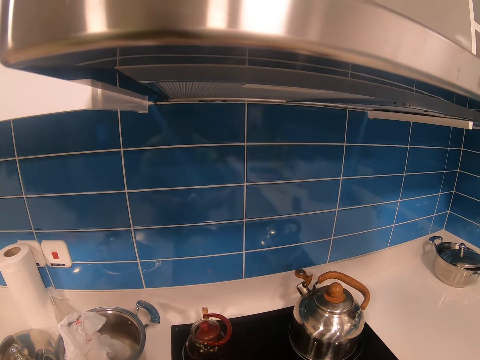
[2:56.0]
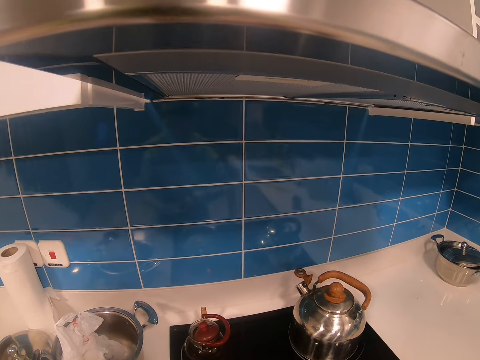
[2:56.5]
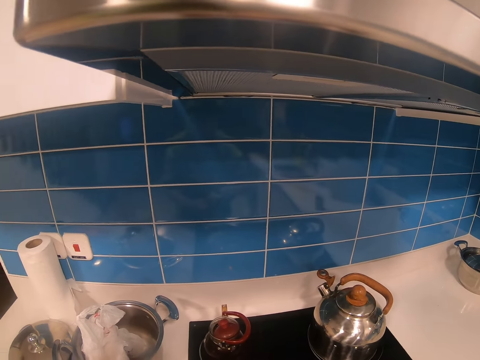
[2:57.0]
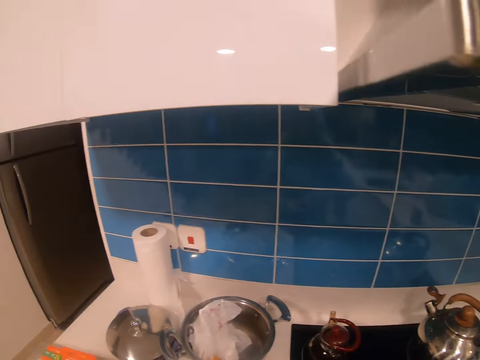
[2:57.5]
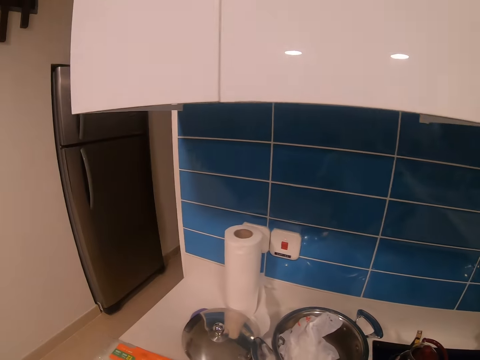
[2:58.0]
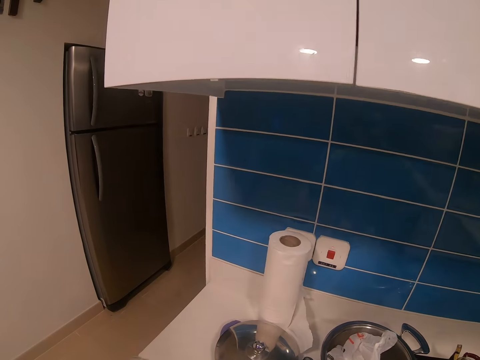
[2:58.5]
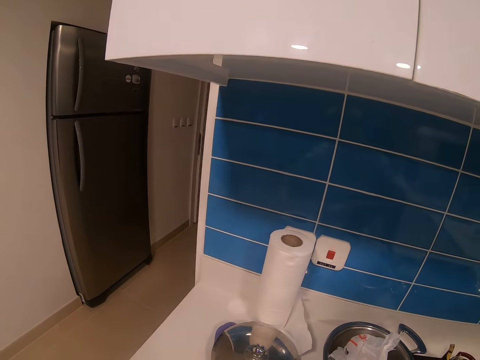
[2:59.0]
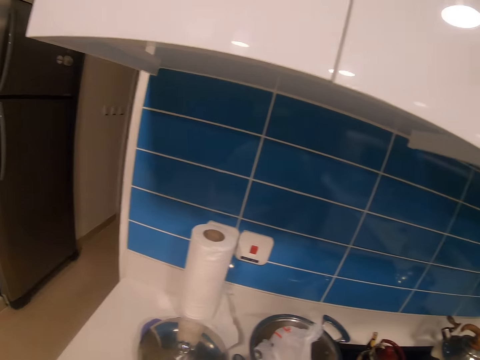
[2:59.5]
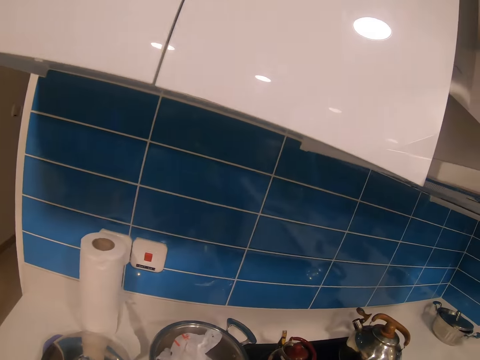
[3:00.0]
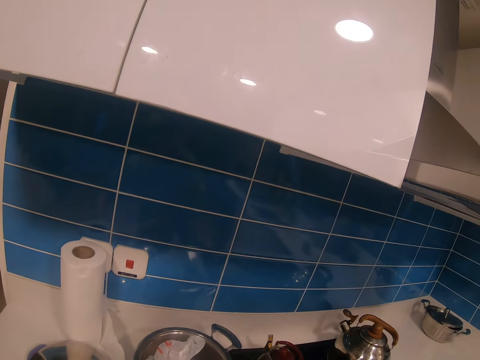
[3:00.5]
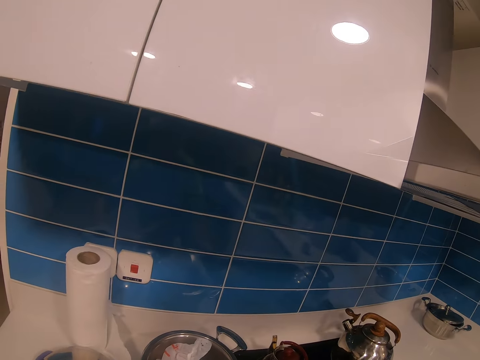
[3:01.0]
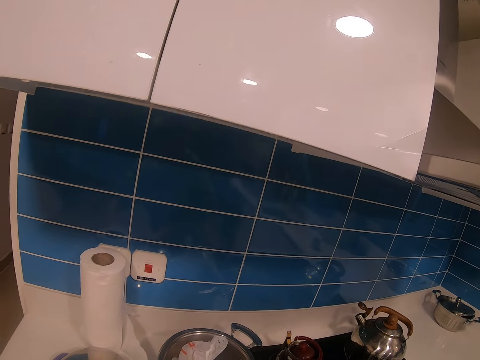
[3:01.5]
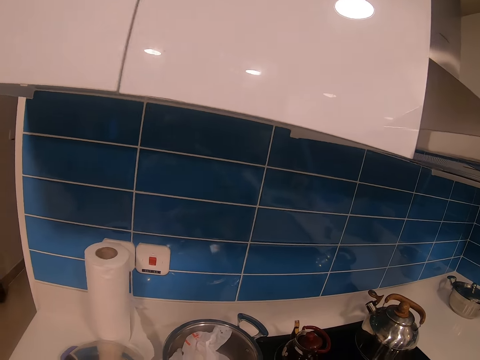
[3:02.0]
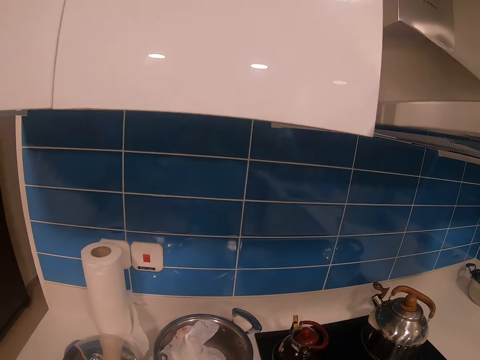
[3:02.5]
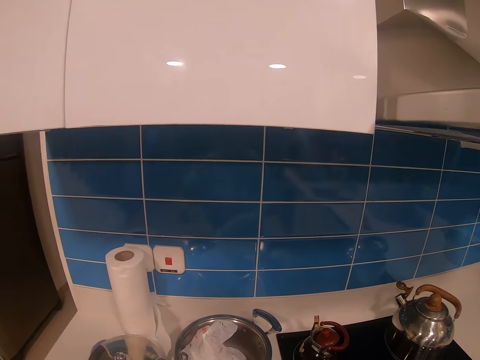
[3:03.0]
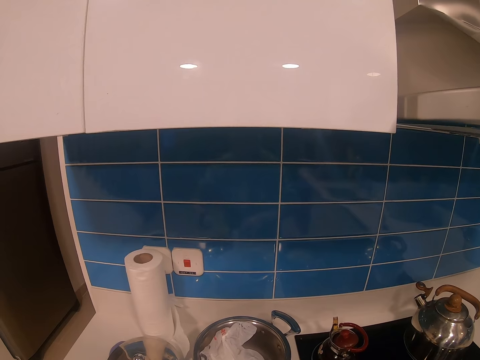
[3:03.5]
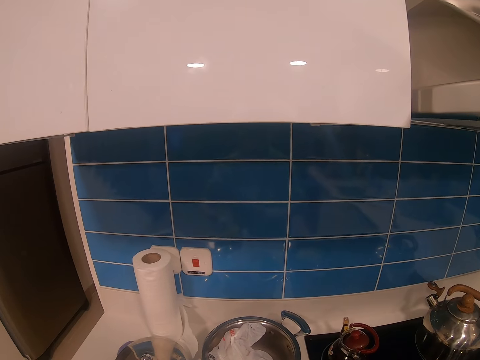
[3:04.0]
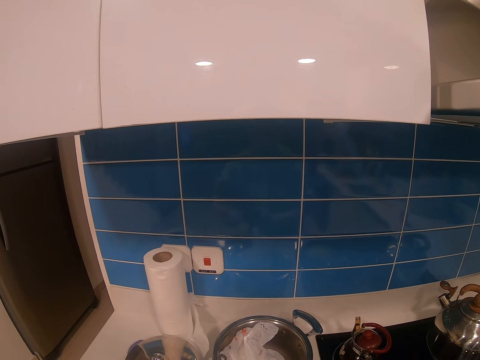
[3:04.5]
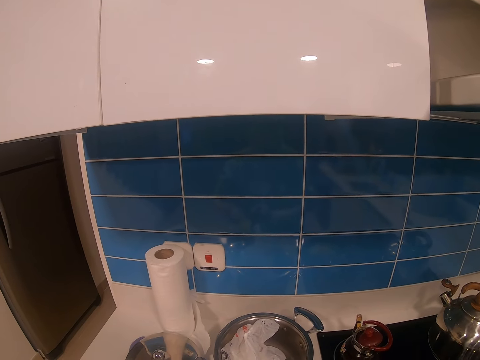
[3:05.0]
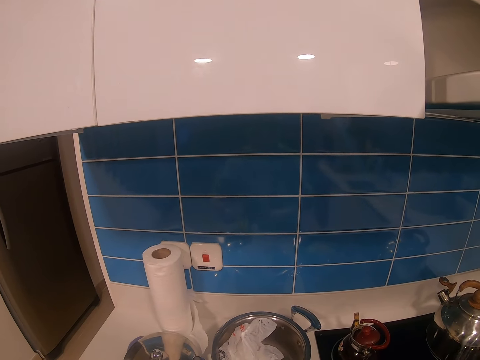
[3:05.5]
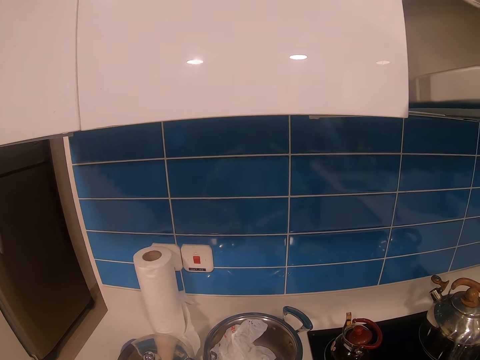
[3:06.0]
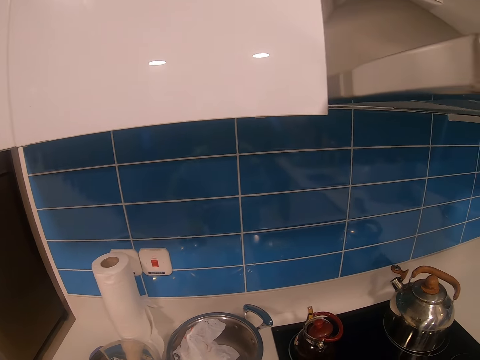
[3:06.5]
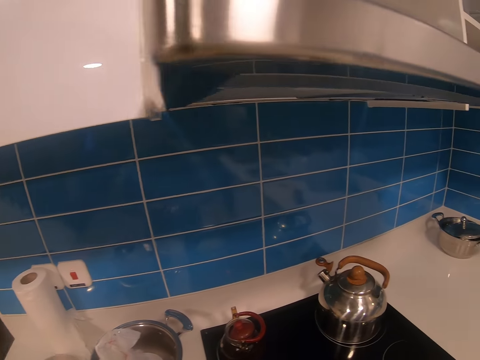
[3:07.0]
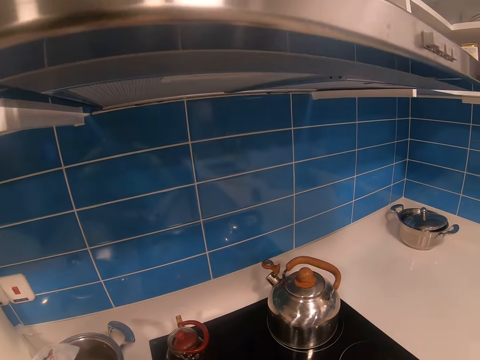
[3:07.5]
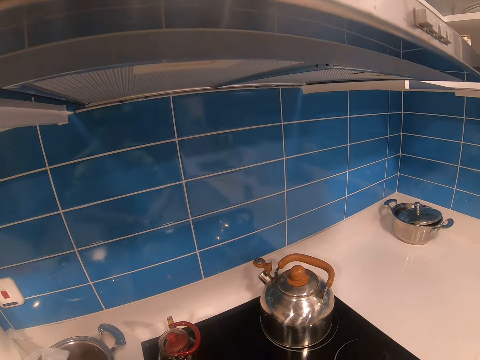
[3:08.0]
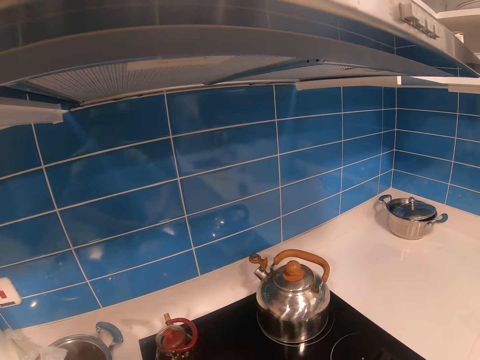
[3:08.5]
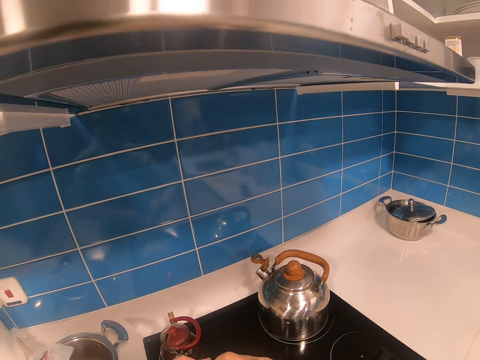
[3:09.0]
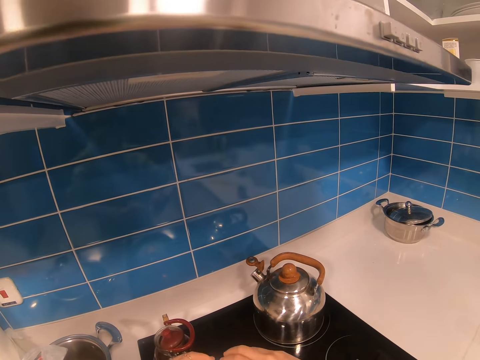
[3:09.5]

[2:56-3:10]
The camera wearer puts down the egg shell. They pick up another egg from the egg tray. They break the second egg.

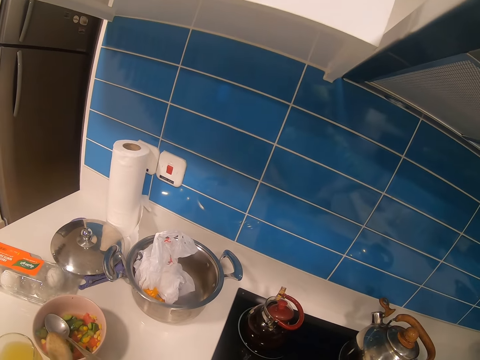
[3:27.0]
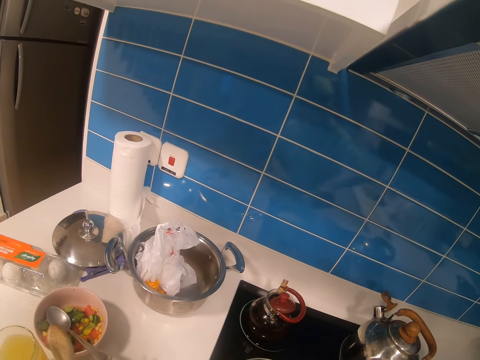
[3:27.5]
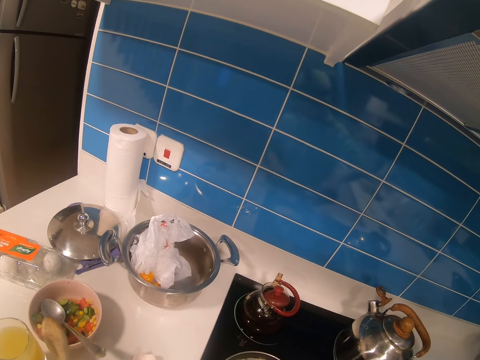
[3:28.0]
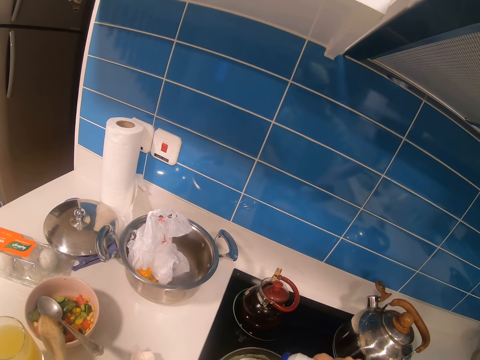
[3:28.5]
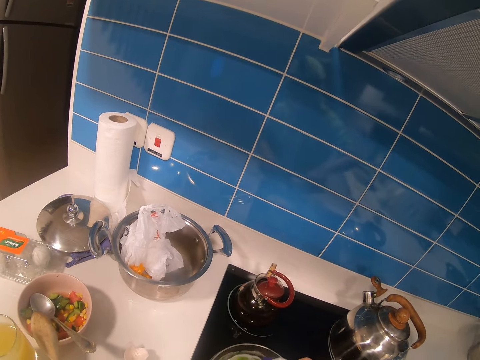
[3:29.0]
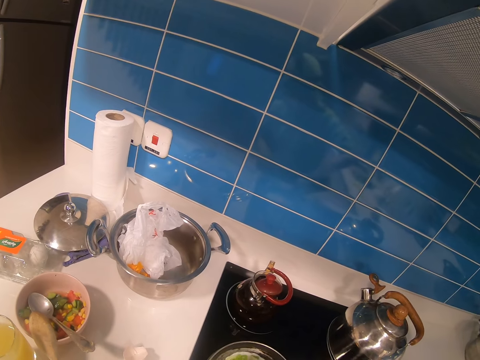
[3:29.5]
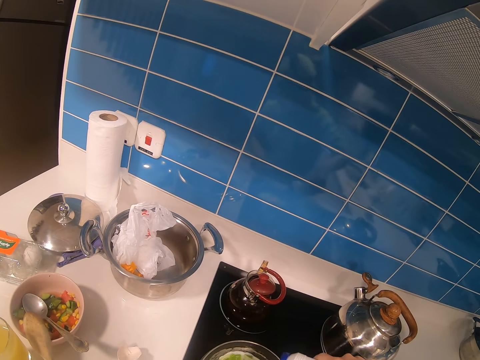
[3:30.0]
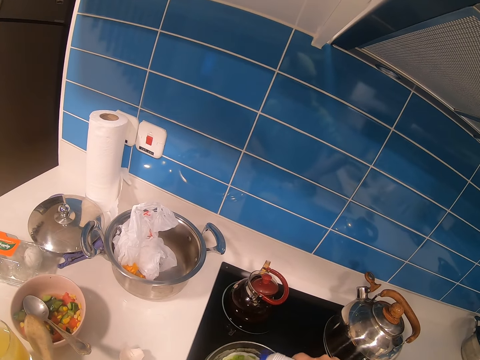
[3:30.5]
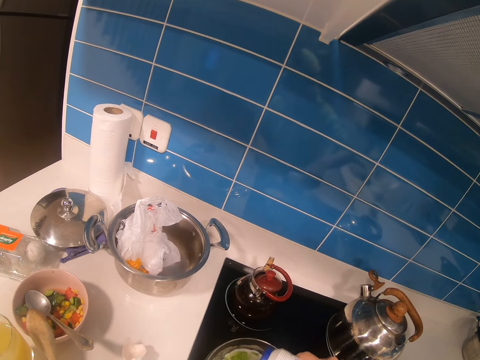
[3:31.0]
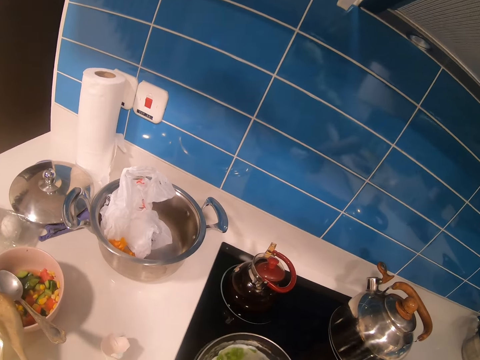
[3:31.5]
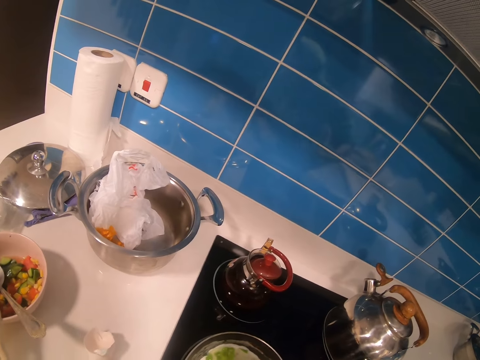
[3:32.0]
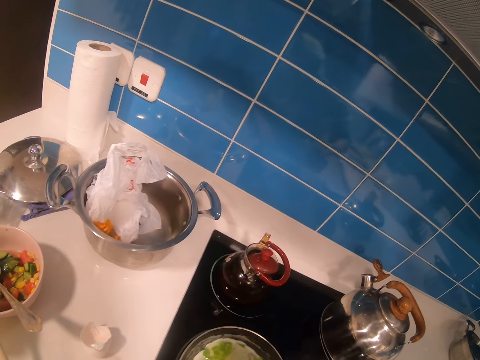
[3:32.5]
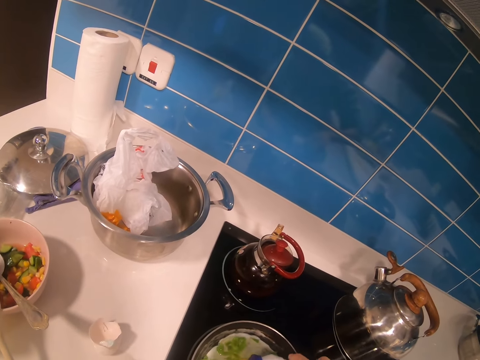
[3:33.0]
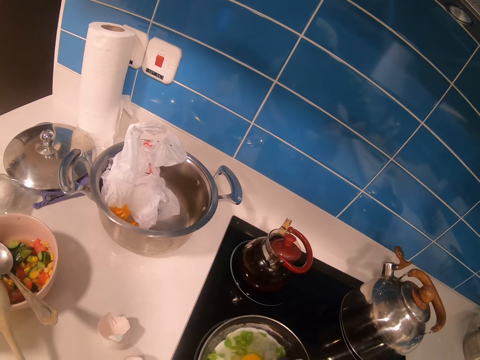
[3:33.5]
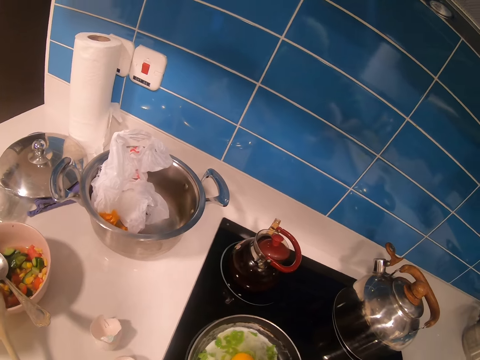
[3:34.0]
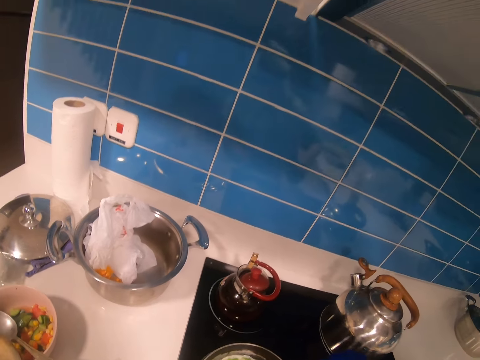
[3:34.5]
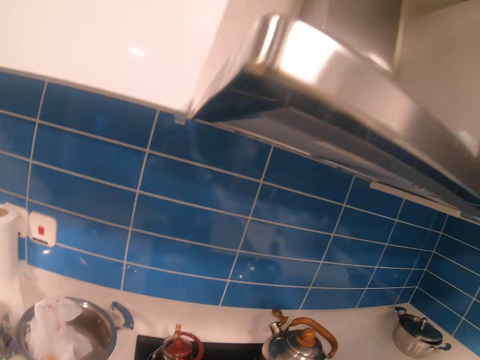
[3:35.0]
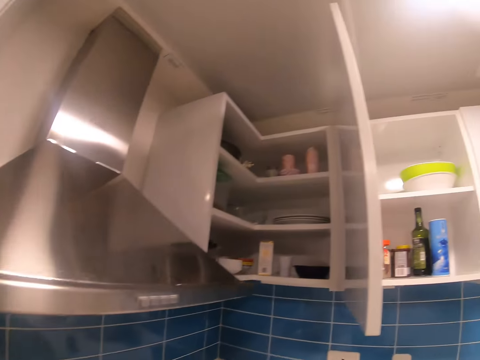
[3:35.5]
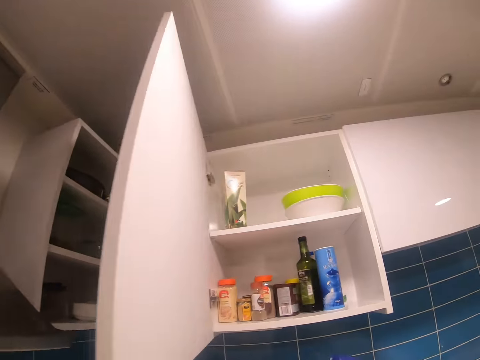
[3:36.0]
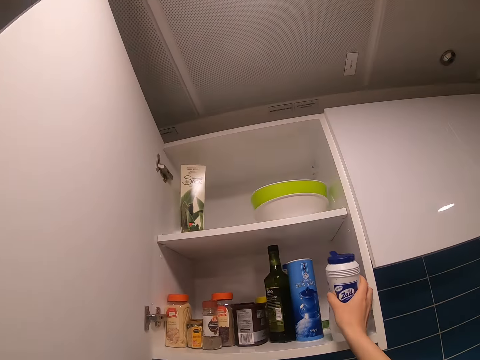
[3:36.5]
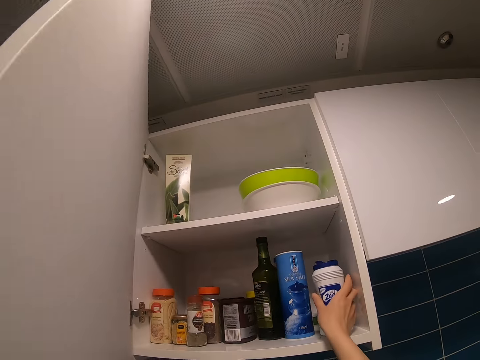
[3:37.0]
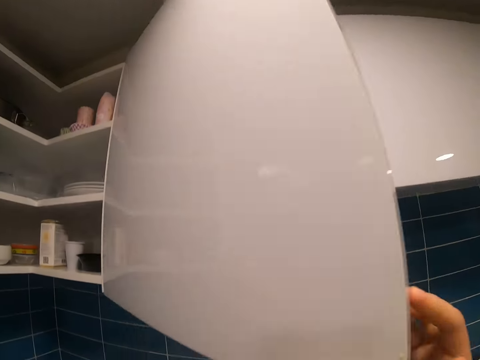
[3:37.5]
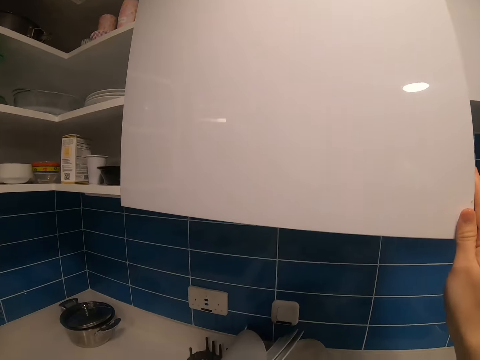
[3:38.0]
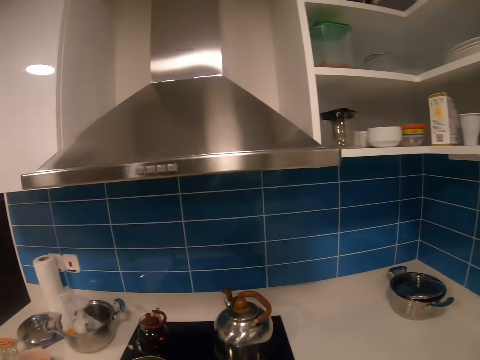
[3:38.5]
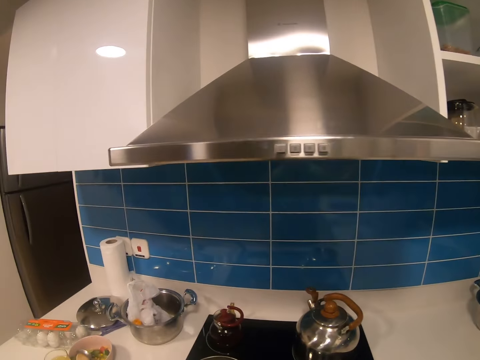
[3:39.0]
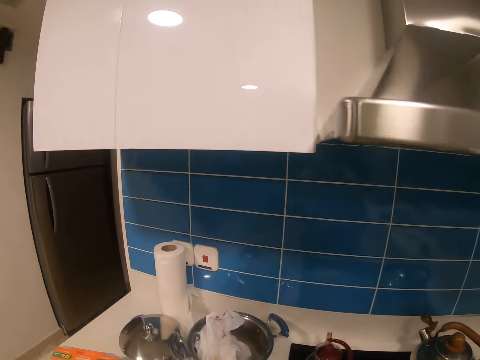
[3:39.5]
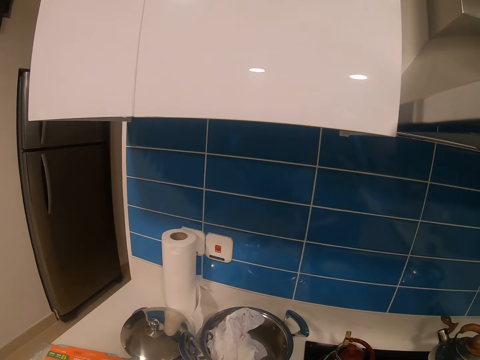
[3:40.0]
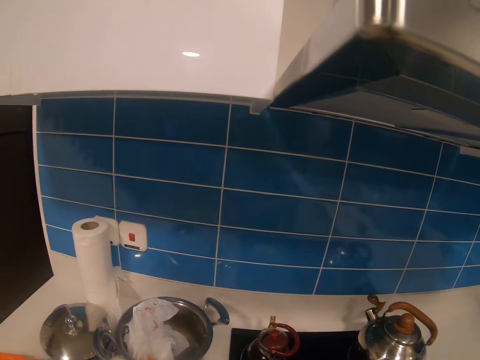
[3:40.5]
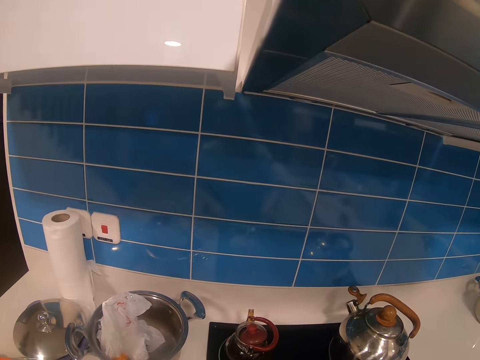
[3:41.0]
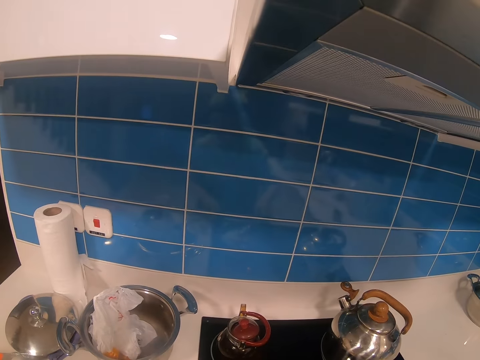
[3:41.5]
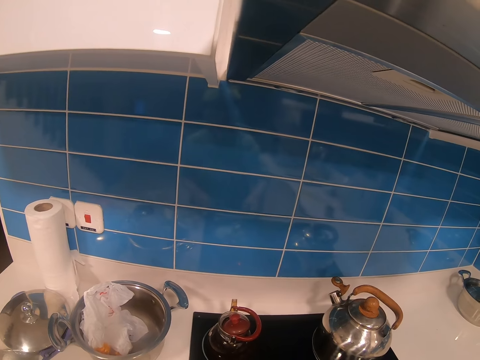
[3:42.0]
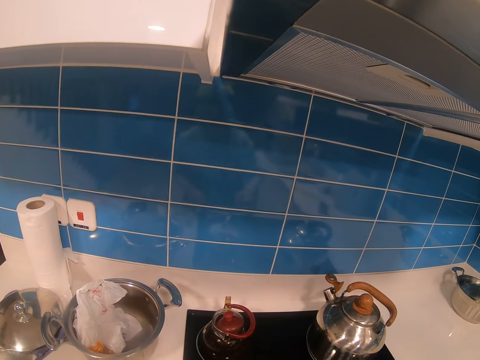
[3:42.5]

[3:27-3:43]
The camera wearer pours the salt in the bowl of egg. They walk around. They return the seasoning to the kitchen cabinet. They close the kitchen cabinet. They return to the cooking area. They look around. They pick up the cooking spoon. They spread the cooking.
